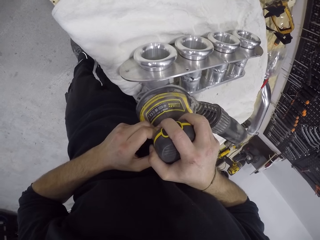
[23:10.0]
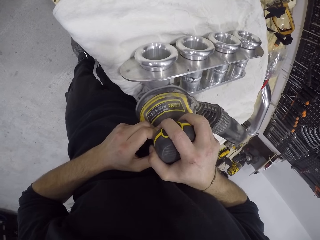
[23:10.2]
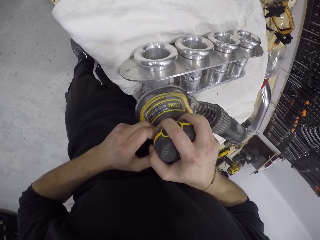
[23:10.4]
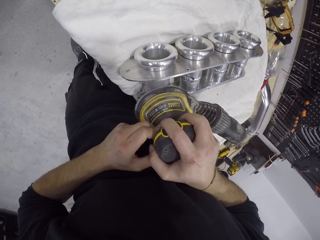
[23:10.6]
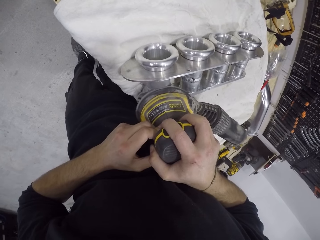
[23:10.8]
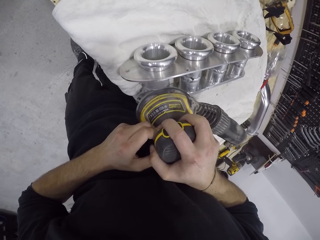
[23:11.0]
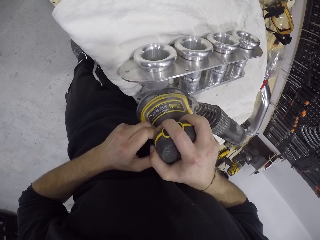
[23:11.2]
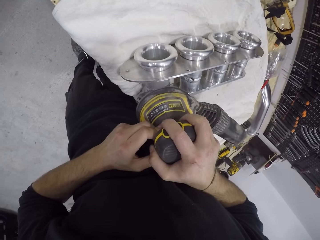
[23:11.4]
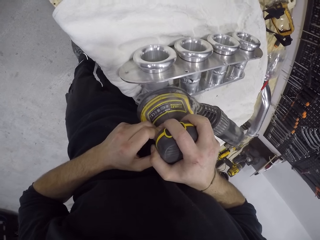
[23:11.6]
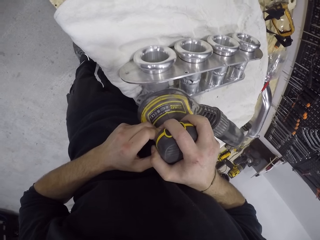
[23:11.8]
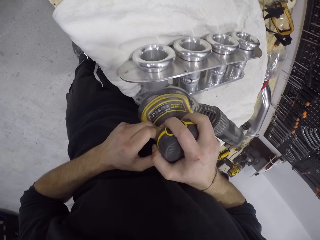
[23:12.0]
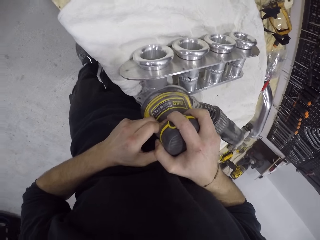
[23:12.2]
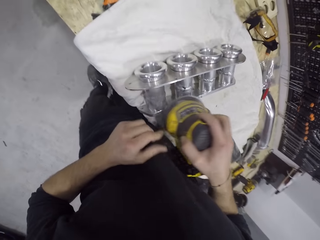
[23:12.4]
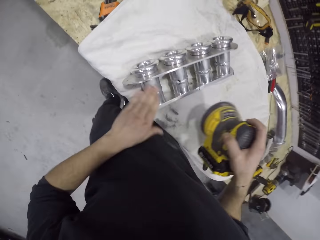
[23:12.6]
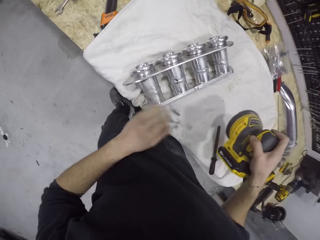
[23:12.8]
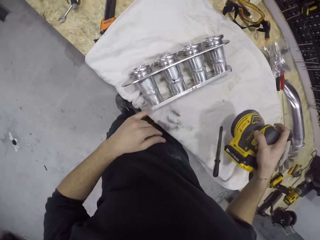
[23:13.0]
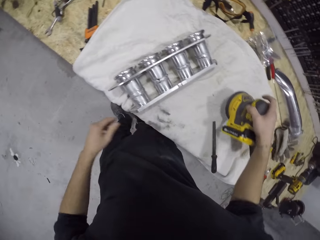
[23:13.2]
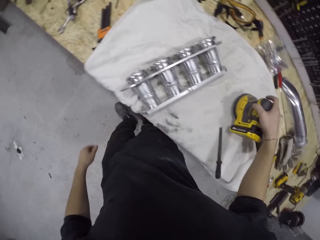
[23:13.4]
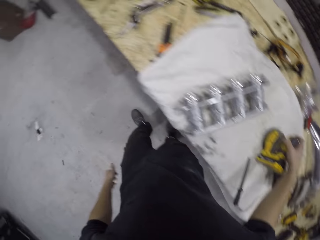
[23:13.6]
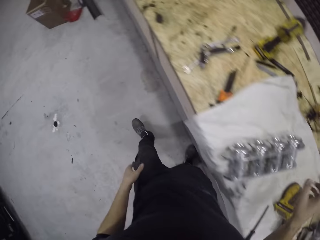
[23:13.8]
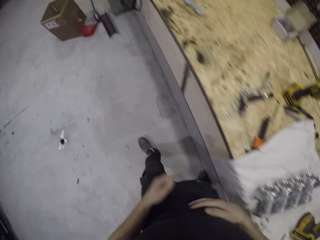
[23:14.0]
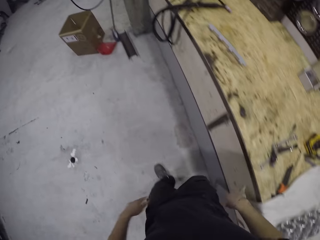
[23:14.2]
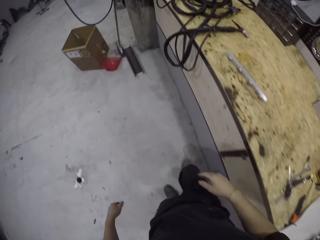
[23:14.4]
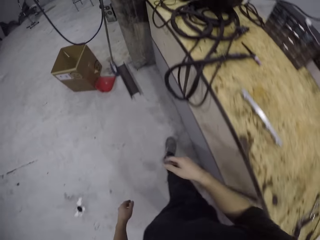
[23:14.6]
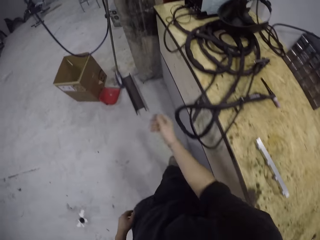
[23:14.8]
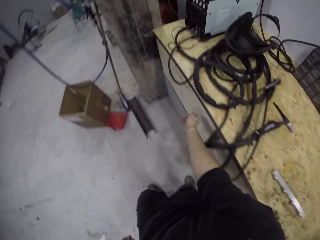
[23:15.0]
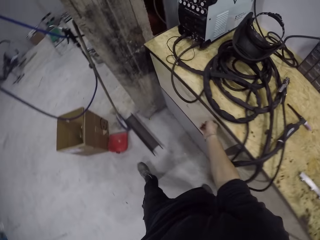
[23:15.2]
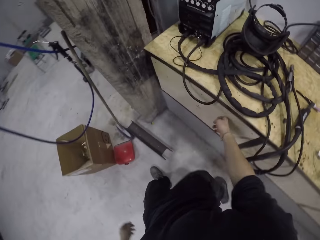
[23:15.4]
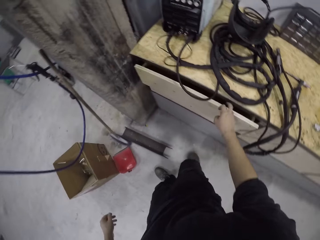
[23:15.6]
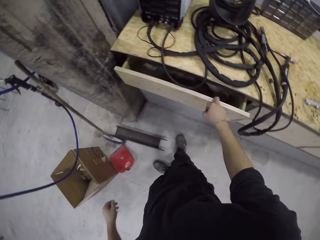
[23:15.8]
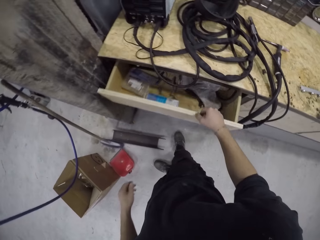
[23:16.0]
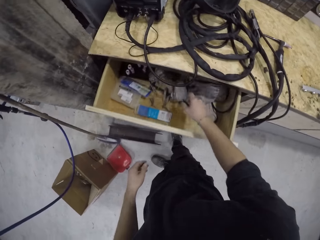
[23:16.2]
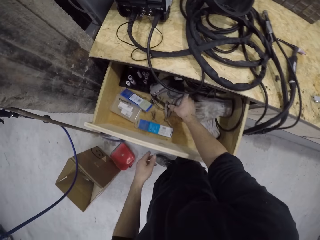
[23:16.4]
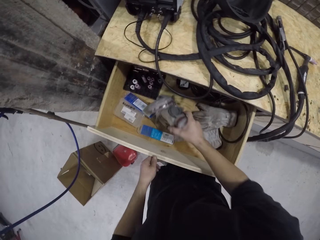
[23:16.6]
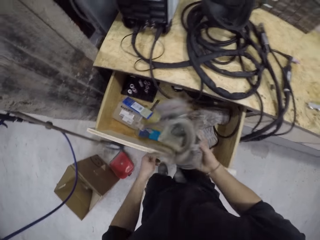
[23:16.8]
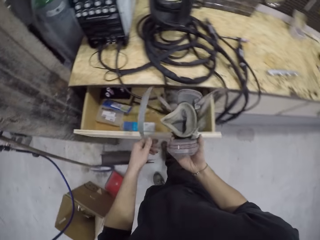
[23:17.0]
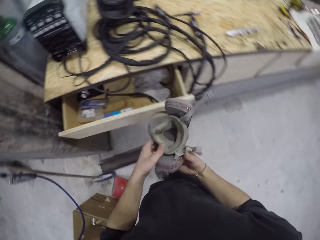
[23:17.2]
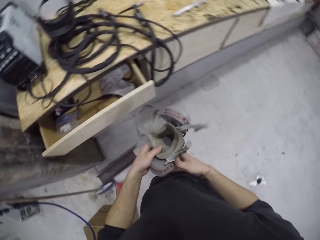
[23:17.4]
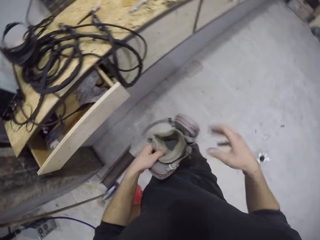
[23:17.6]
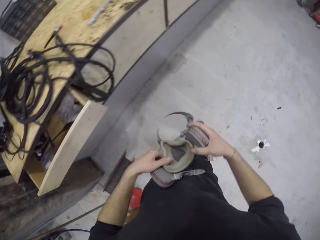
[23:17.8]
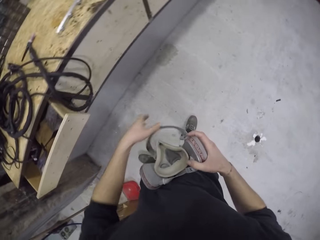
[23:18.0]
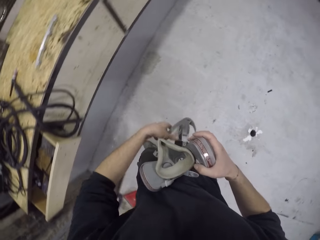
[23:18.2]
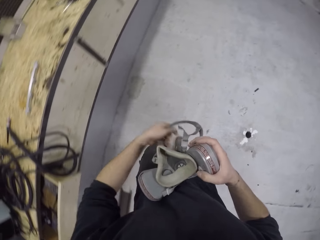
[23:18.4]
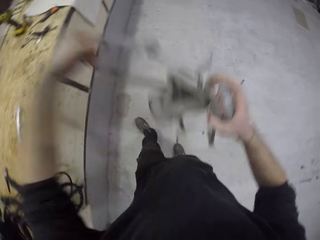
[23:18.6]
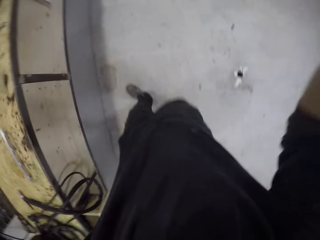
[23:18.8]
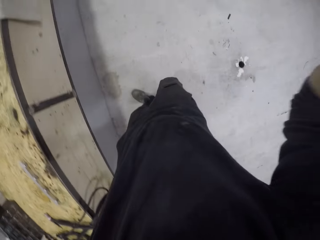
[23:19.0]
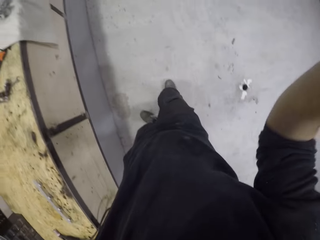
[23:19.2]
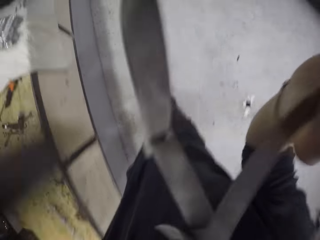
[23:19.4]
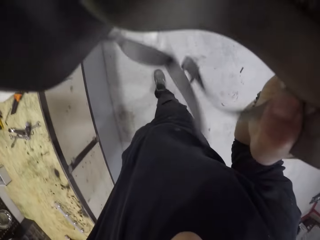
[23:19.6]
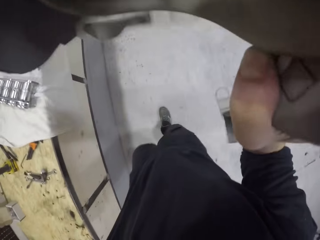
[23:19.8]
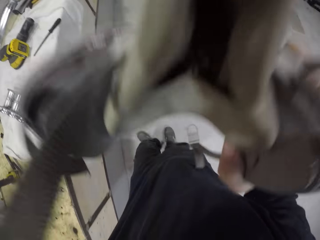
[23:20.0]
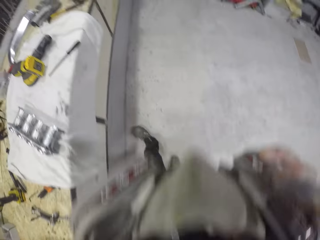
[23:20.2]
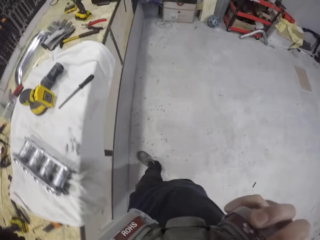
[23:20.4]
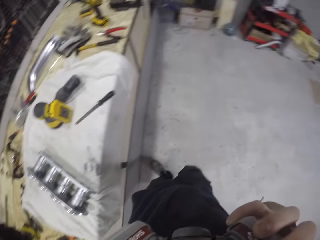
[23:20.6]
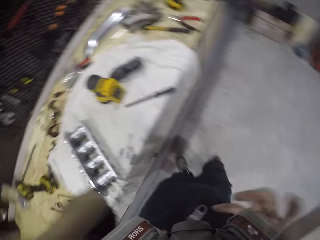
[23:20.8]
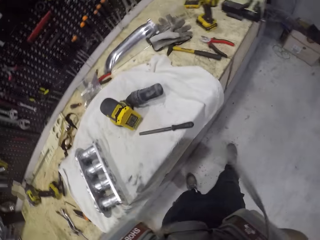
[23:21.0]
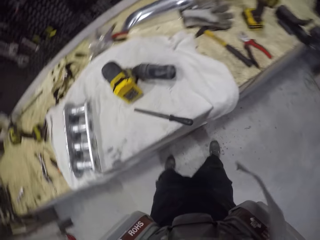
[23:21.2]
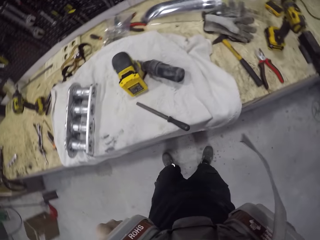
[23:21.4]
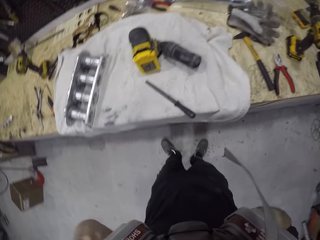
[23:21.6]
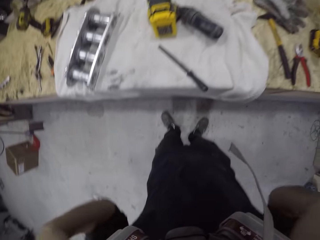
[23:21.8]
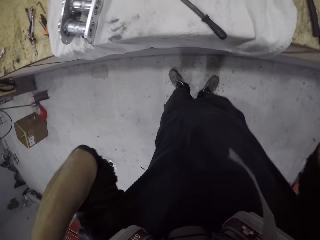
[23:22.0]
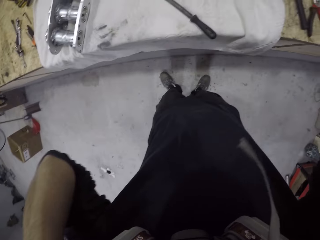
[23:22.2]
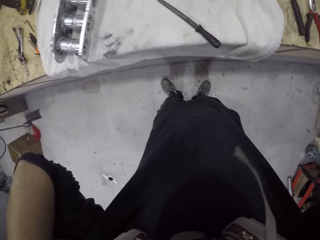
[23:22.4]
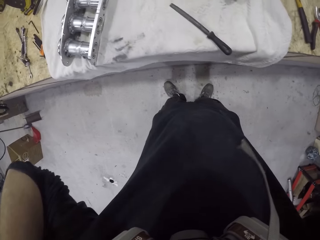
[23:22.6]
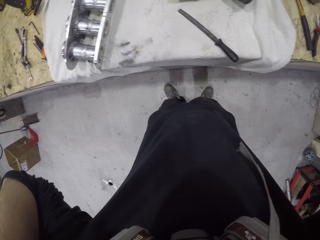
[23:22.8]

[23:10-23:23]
The camera wearer cleans the engine block on the table with his left hand. He drops the electric sanding machine on the table with his right hand. He dusts his hands with his shirt. He walks in the workshop. He opens a drawer with his right hand. He picks up safety glasses or a face mask from the drawer with his right hand. He puts on the safety glasses or face mask.

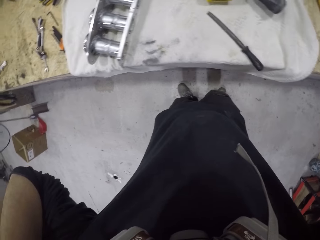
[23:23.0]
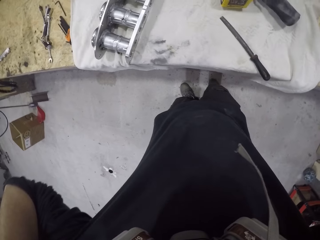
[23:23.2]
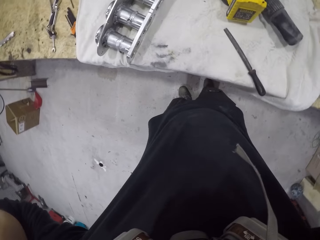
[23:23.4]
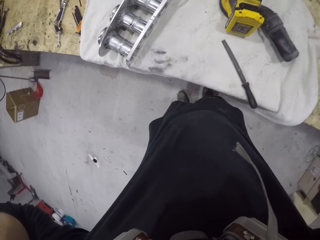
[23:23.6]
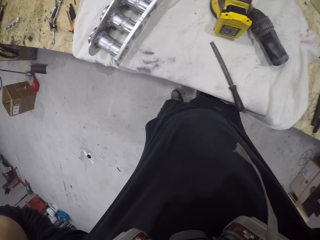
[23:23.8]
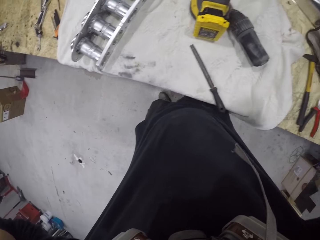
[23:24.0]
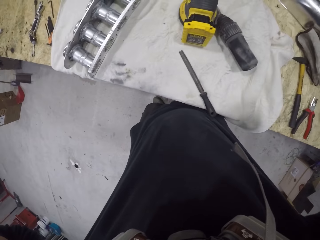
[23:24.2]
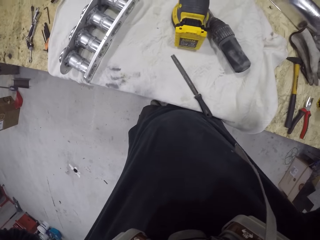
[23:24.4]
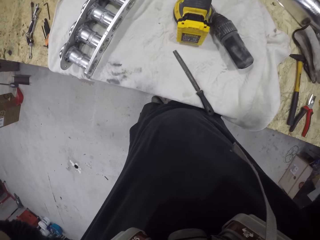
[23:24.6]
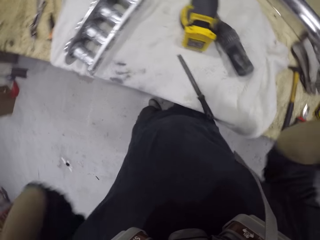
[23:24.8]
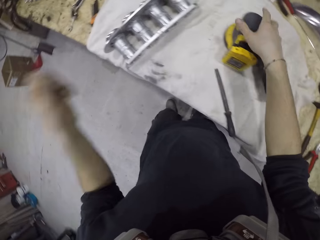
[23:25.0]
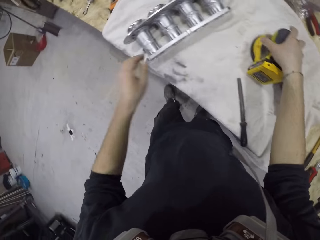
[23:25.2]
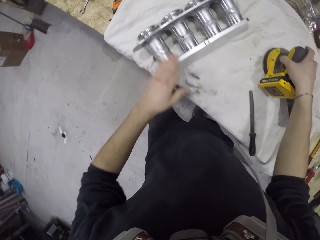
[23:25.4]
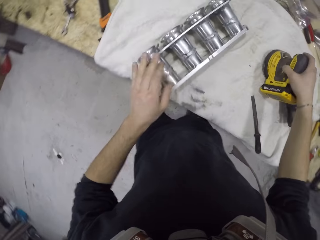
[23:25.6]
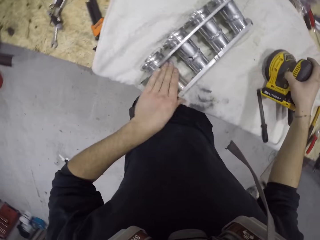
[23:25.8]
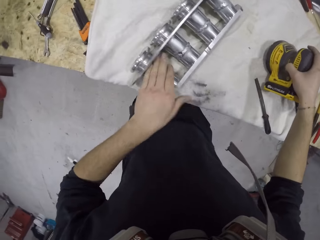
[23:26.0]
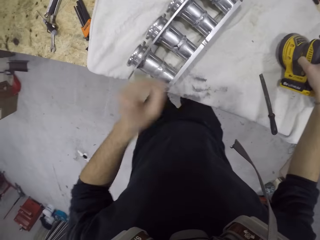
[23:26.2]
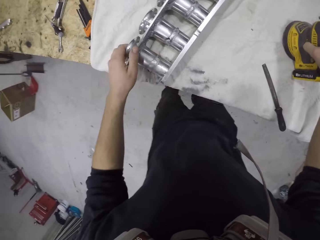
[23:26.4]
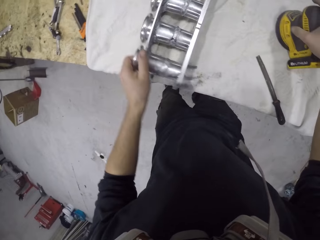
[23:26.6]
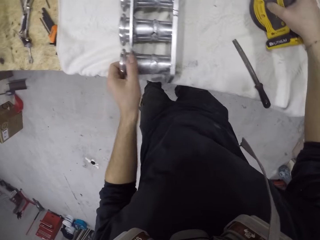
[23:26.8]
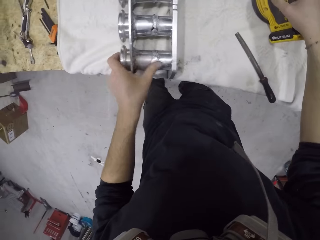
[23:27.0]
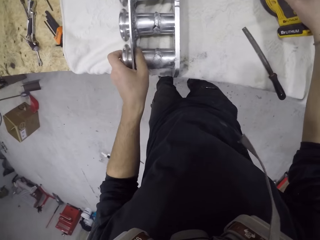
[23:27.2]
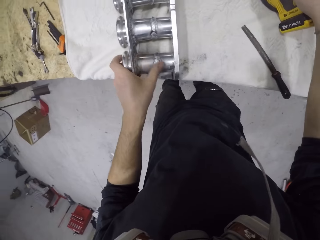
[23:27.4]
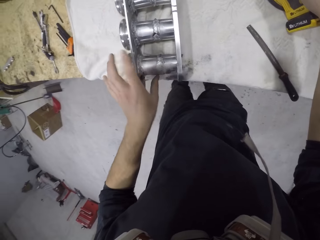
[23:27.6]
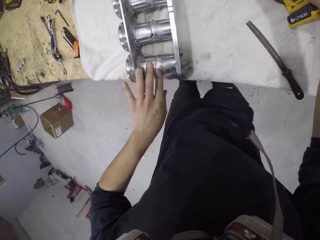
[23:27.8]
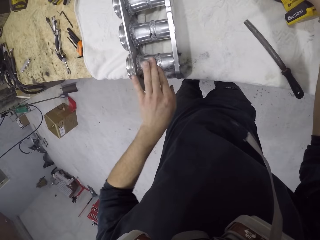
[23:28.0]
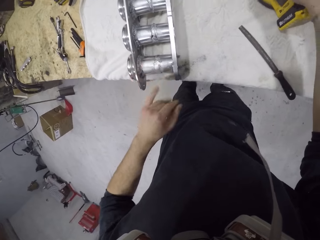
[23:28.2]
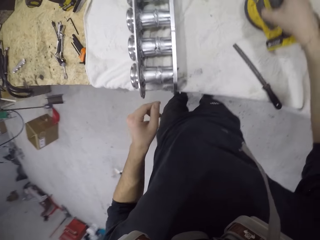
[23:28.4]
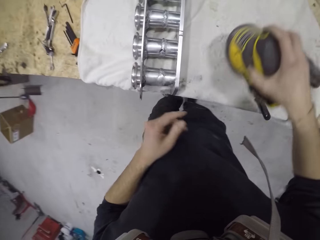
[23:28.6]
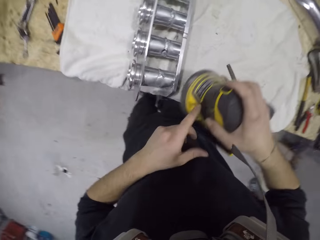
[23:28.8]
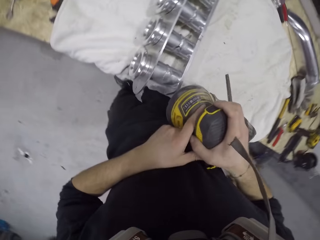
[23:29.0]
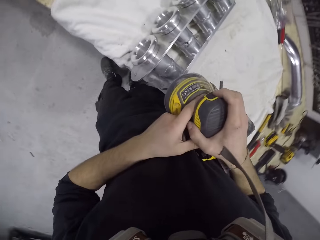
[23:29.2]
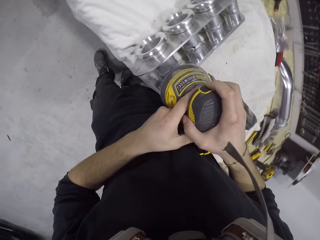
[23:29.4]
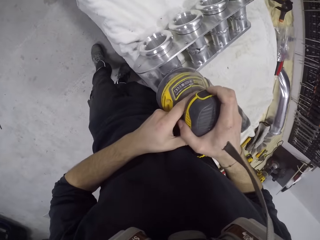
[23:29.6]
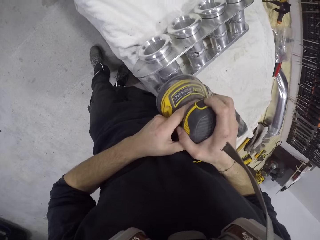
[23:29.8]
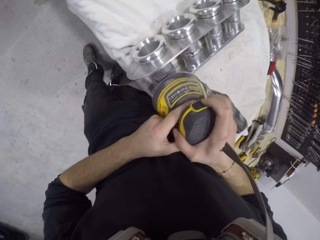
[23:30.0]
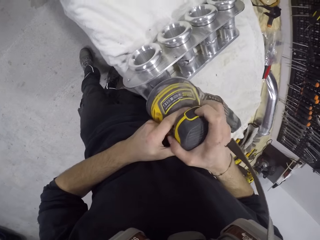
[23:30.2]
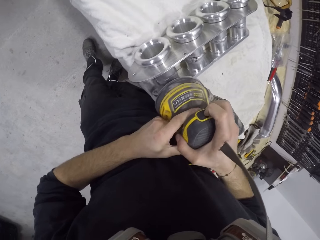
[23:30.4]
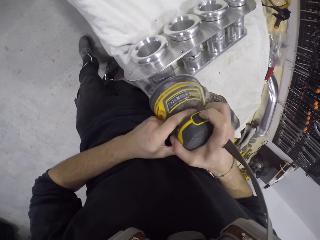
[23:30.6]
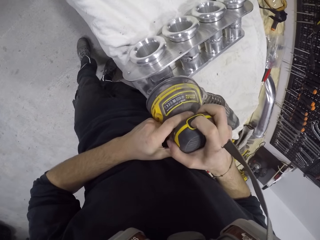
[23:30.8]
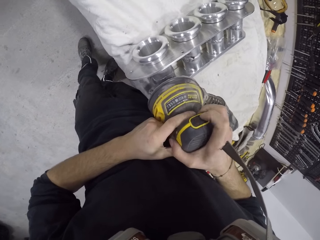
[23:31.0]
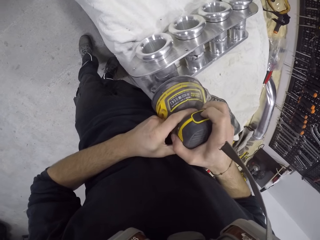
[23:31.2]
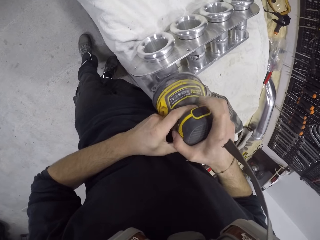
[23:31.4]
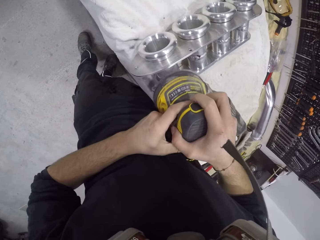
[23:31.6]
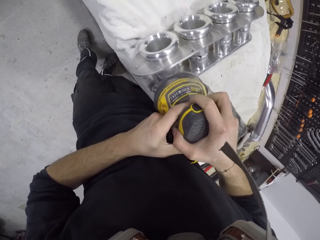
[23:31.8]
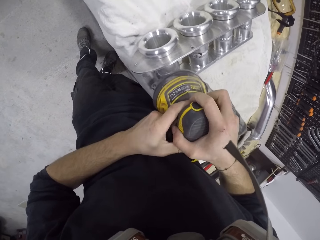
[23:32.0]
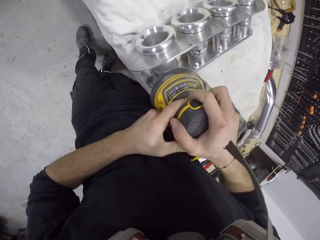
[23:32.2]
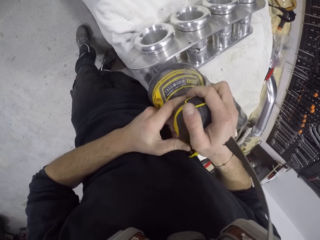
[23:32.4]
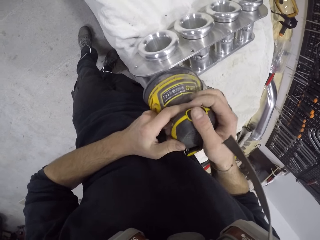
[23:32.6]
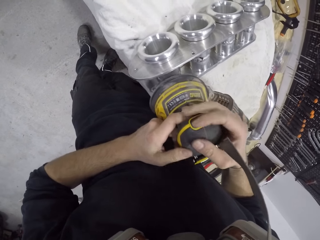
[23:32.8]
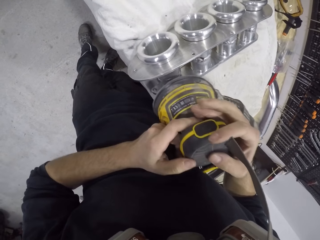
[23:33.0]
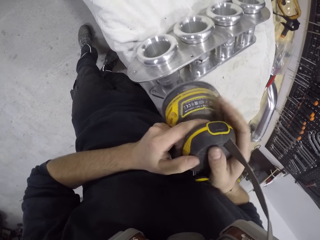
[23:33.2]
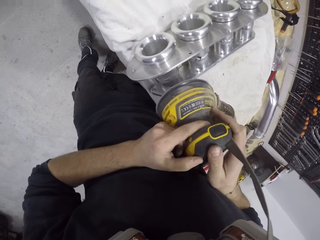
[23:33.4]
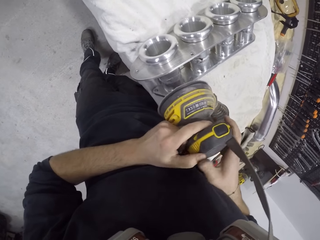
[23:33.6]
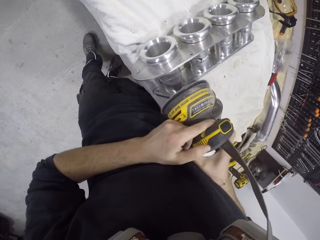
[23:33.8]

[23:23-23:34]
The camera wearer cleans the engine block on the table with his left hand. He picks up the electric sanding machine or orbital sander on the table with his right hand. He operates the orbital sander. He smoothens the engine block on the table with the electric sanding machine in his hands.
